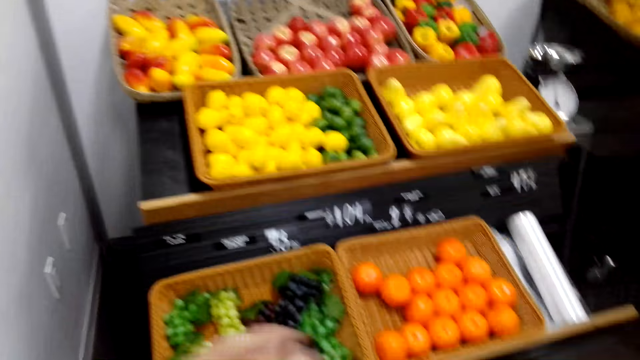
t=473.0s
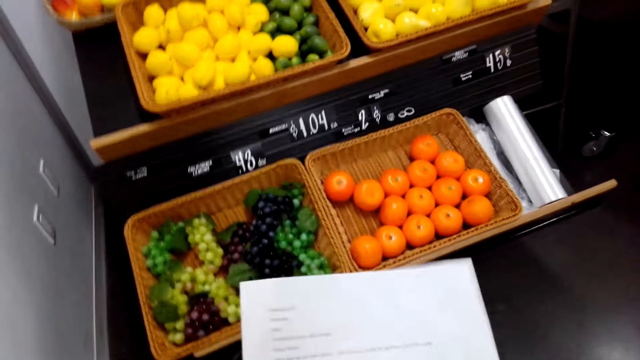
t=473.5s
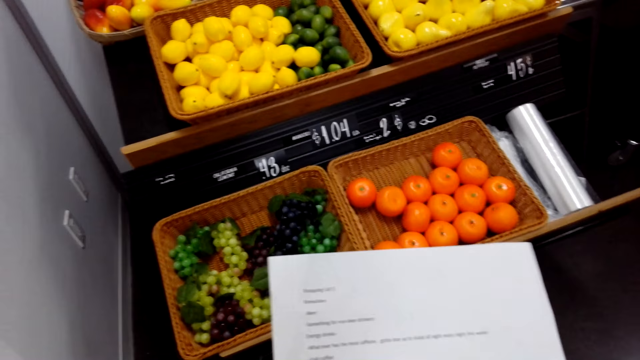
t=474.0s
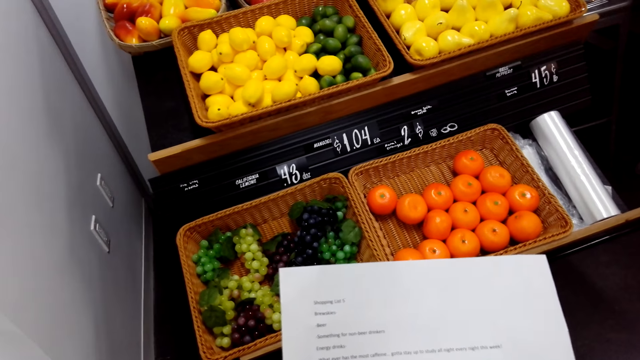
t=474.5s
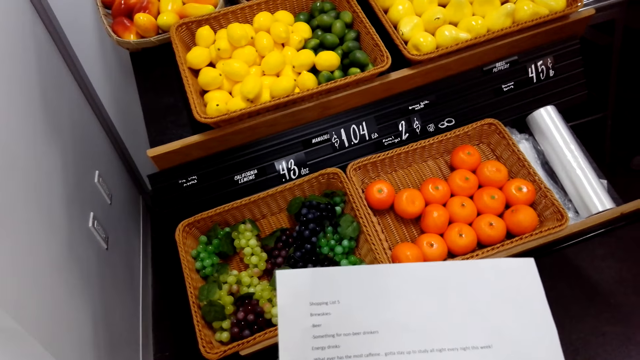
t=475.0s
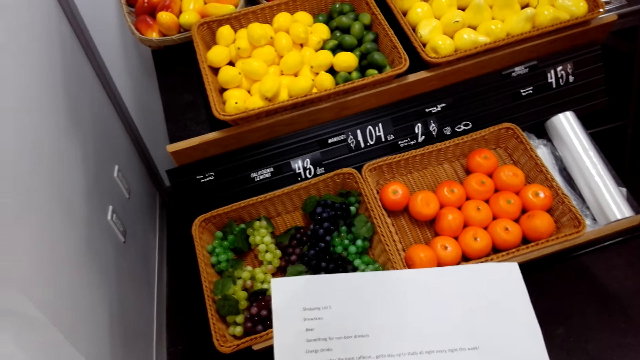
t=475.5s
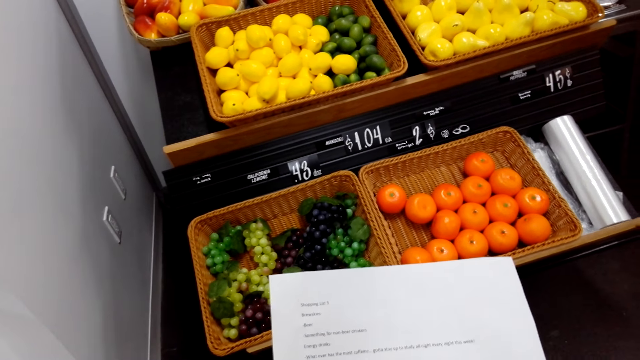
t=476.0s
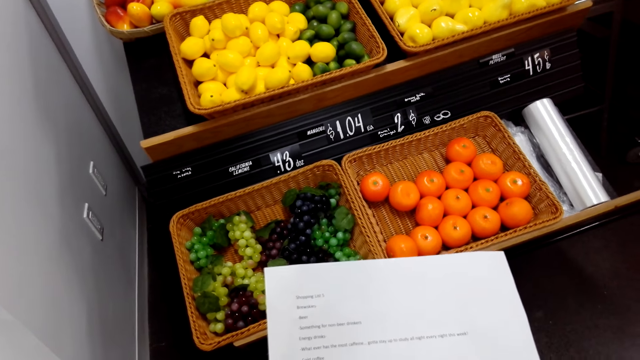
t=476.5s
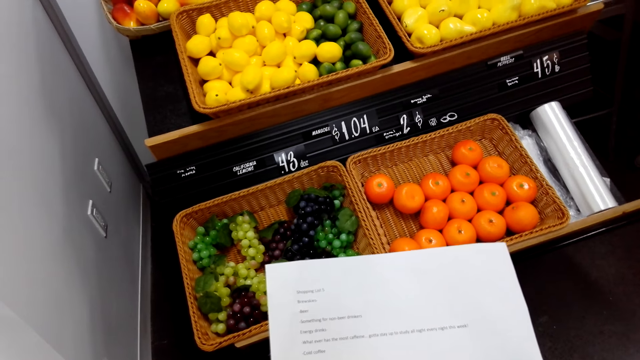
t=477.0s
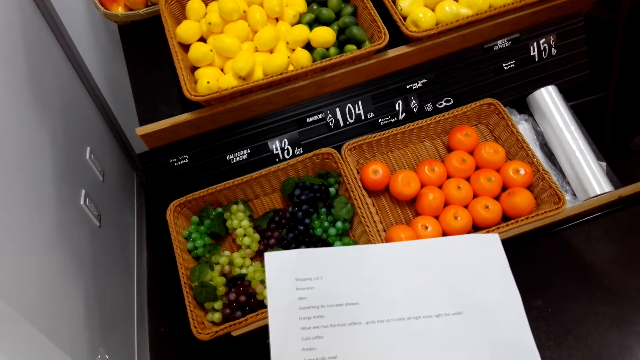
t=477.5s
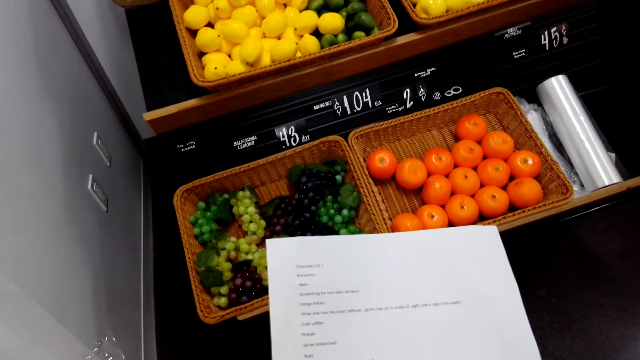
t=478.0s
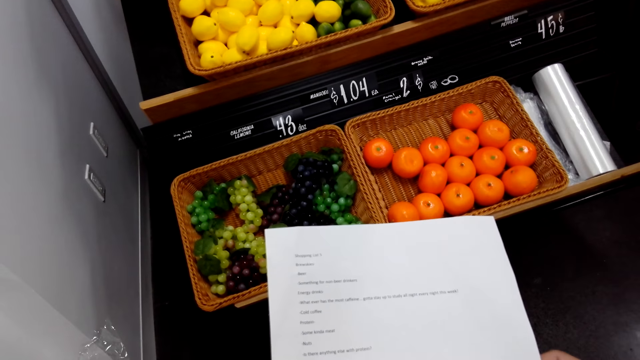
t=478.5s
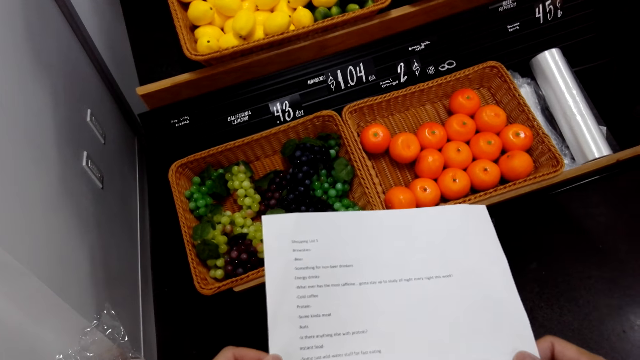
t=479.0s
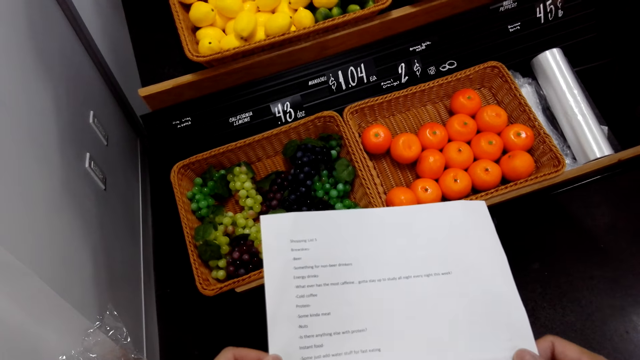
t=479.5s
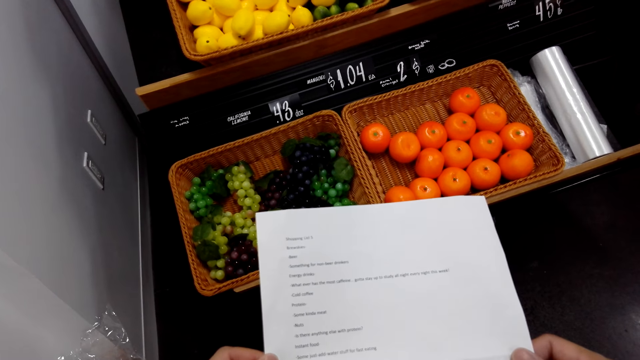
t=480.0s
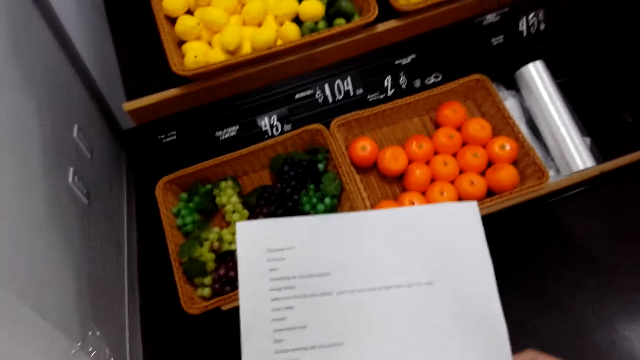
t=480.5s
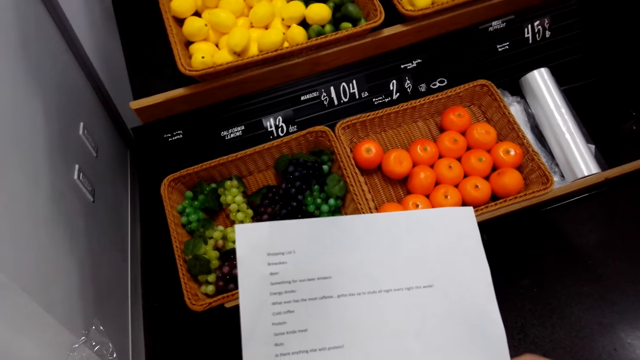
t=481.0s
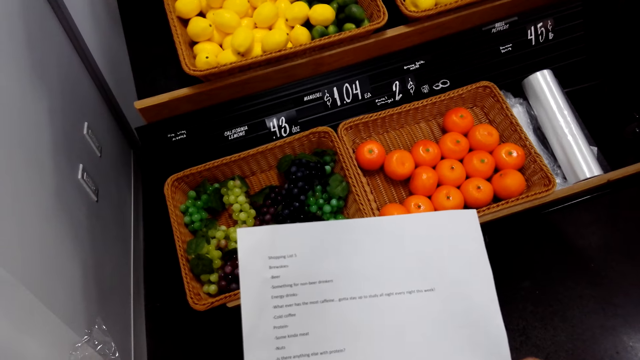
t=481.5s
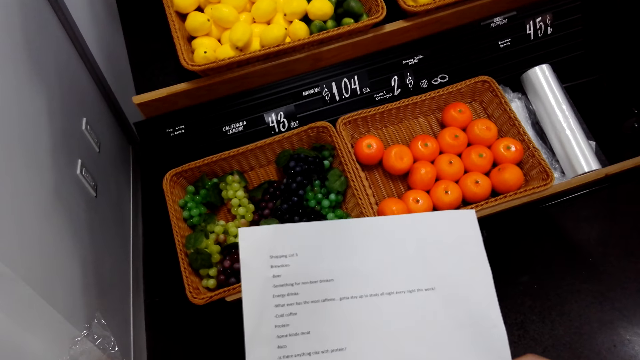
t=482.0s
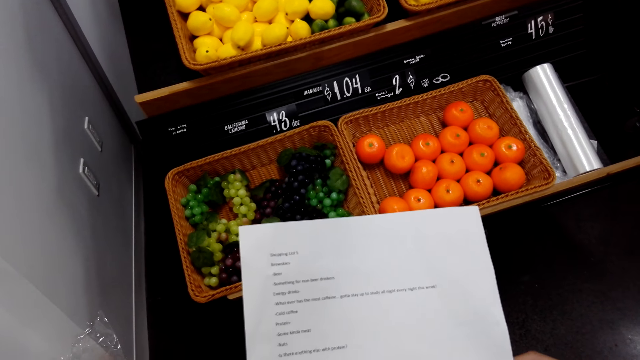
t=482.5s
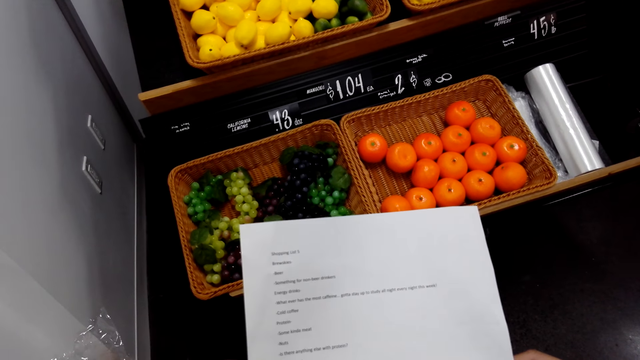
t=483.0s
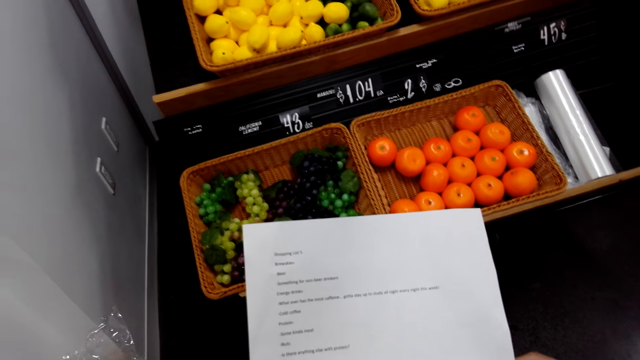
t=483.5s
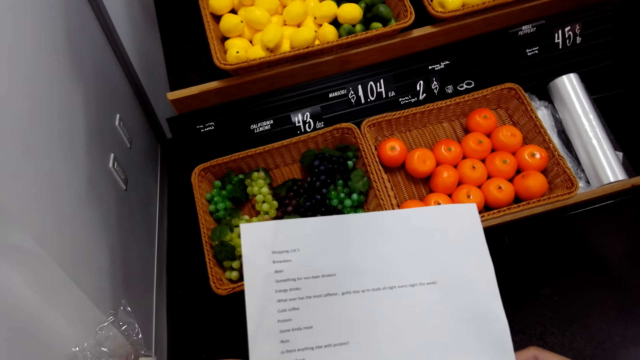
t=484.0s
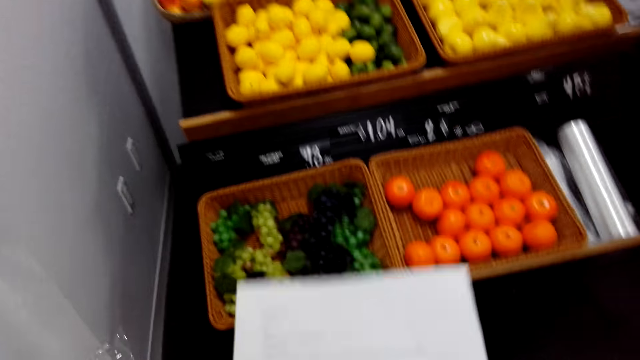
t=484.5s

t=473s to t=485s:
The camera wearer looks at the shopping list.

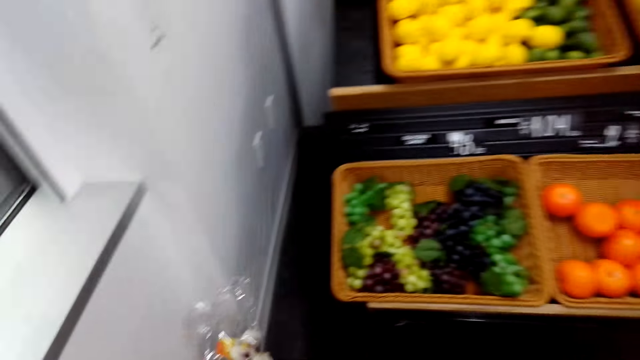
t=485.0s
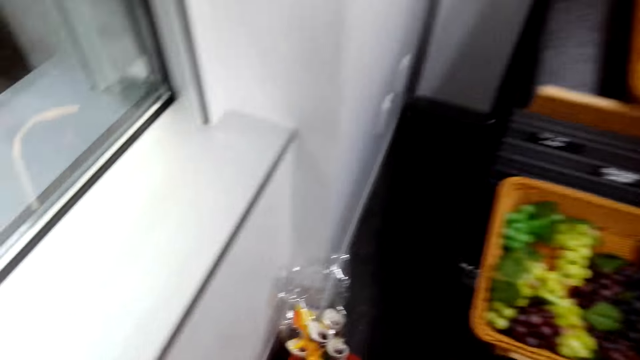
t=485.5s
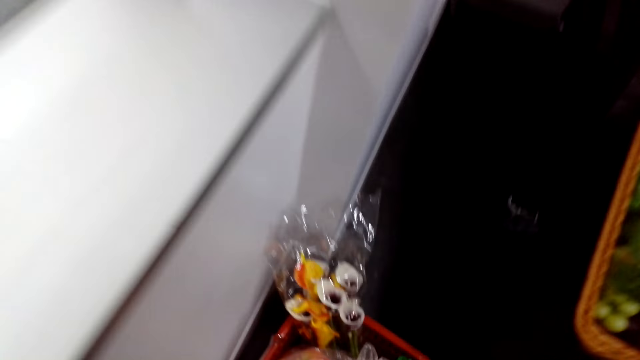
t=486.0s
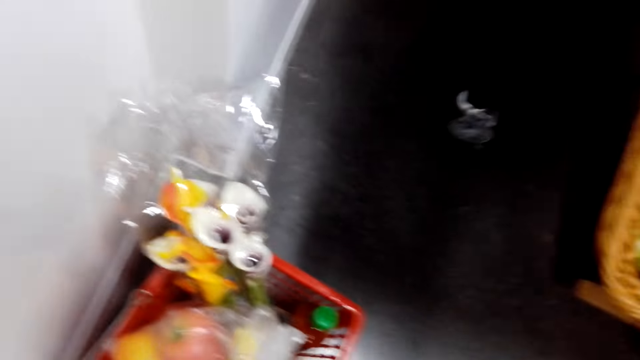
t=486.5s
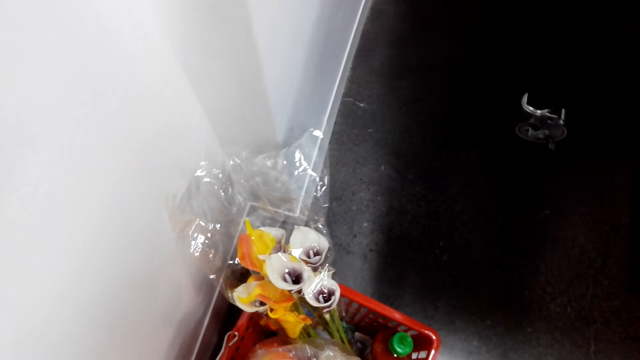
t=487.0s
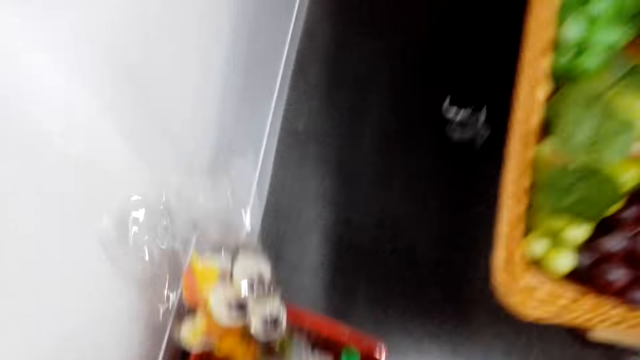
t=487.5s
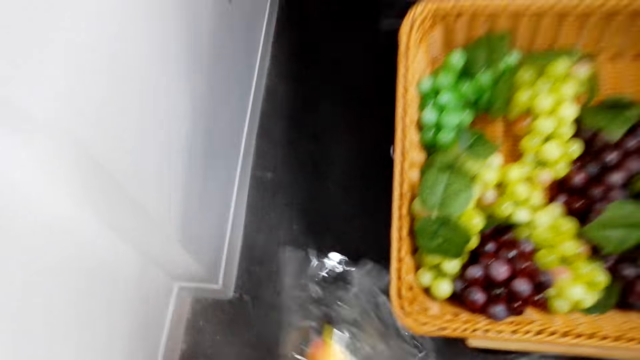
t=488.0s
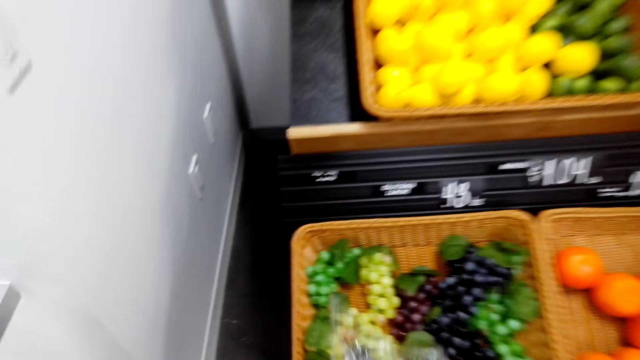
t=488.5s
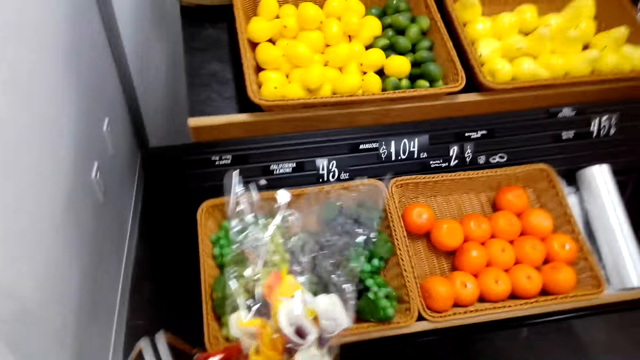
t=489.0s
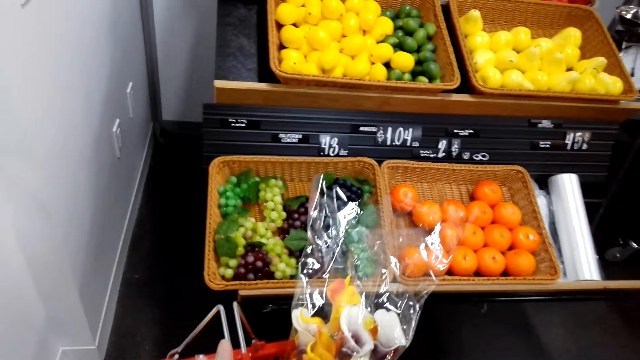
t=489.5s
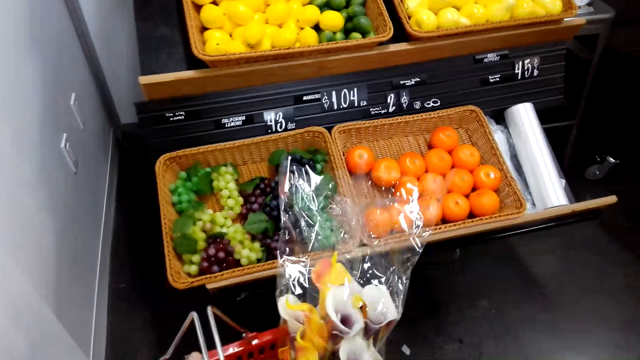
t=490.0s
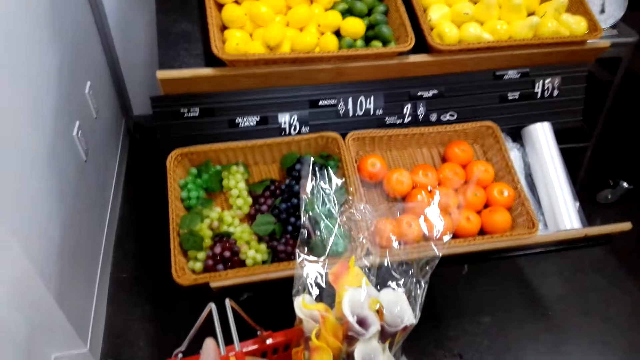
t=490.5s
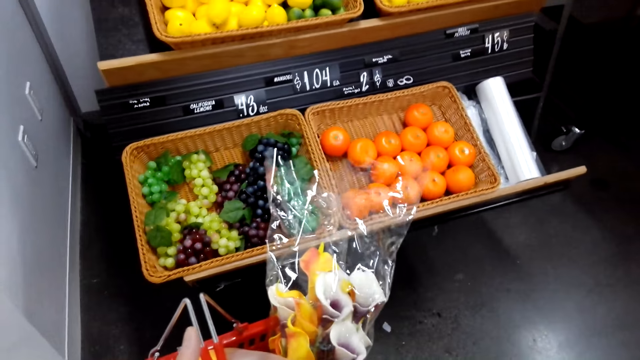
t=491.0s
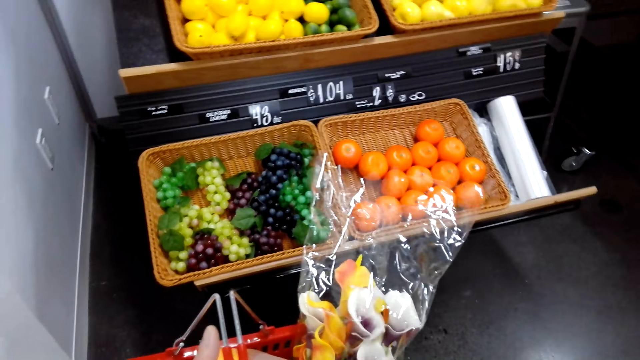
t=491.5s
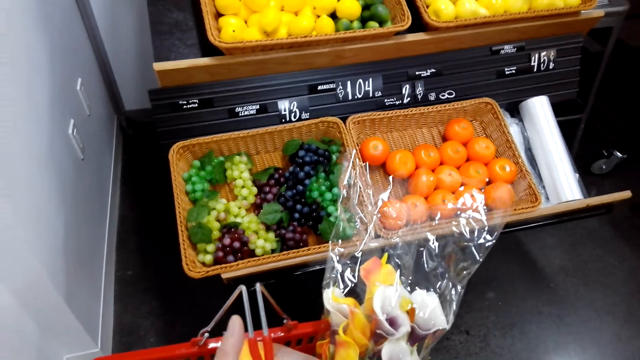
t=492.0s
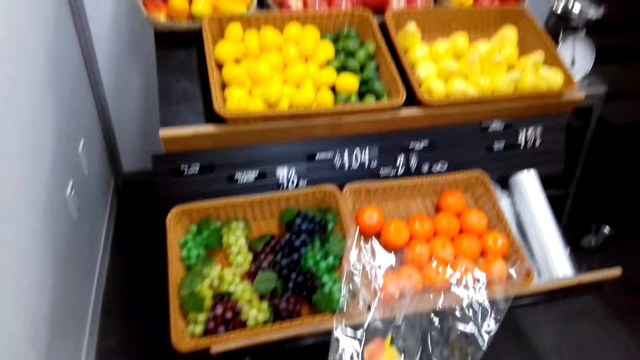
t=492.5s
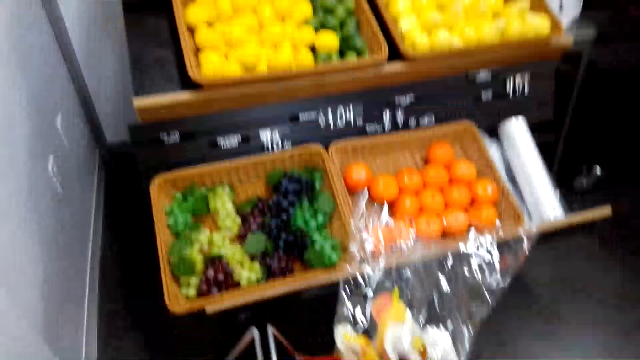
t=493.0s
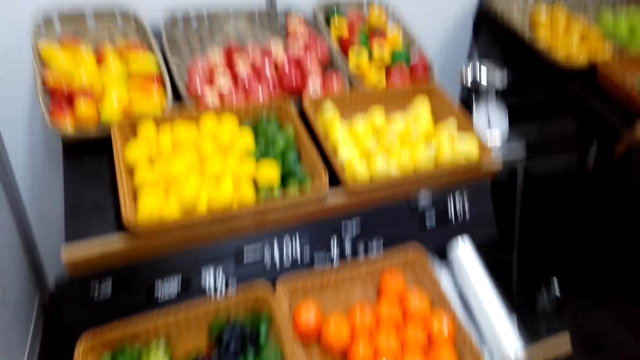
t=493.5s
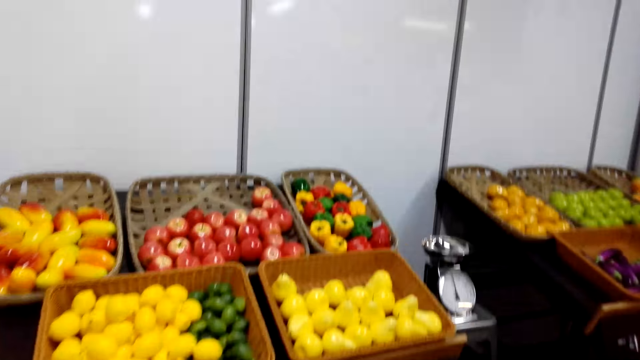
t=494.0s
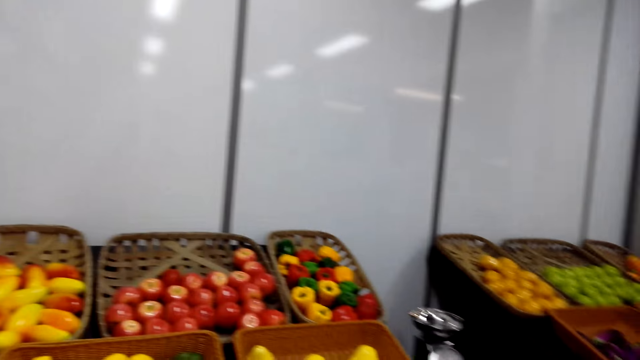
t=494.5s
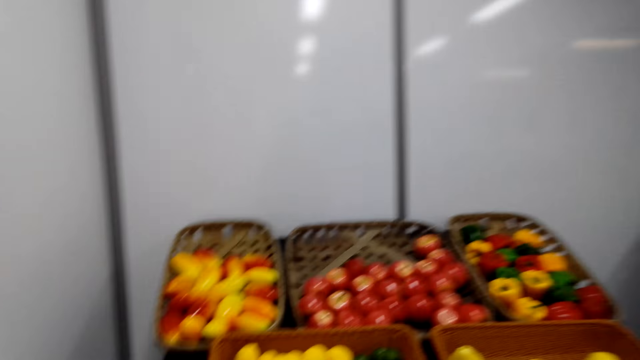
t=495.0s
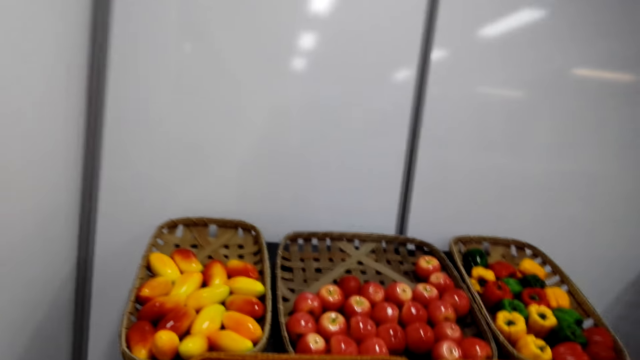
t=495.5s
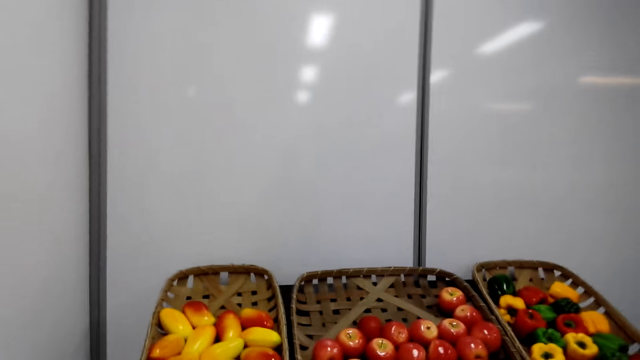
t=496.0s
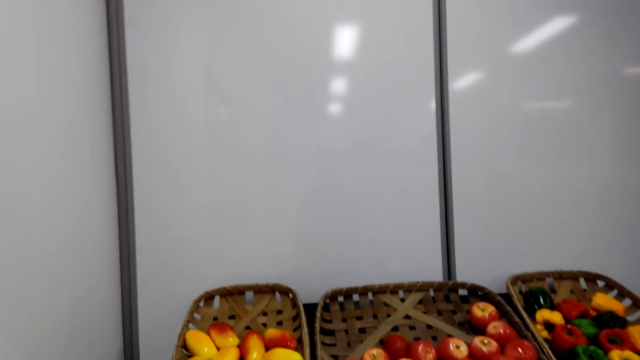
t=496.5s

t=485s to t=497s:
The camera wearer grabs the shopping basket.
